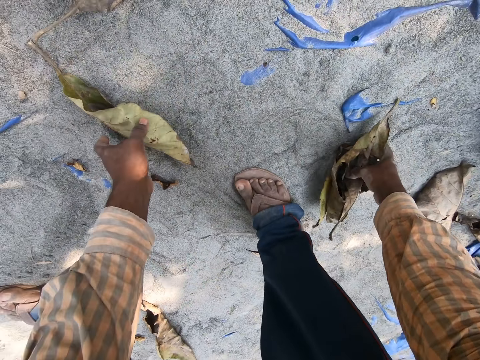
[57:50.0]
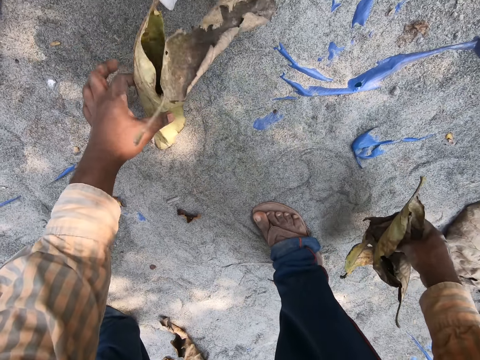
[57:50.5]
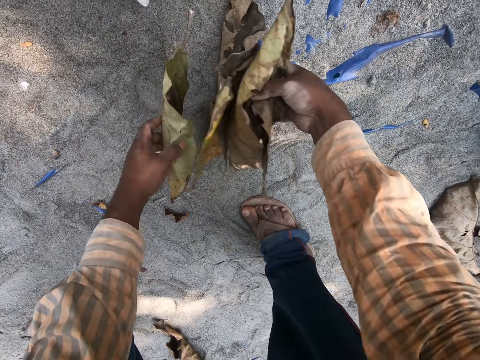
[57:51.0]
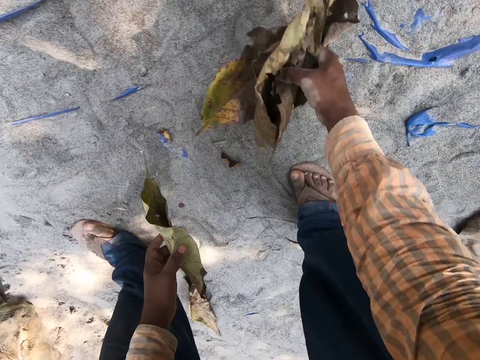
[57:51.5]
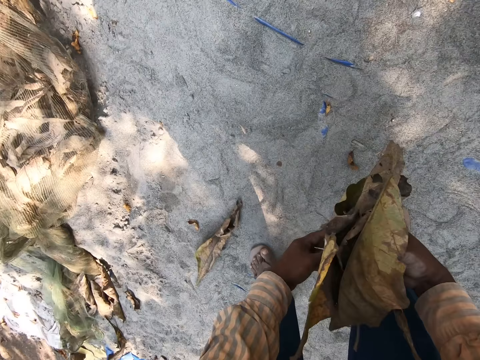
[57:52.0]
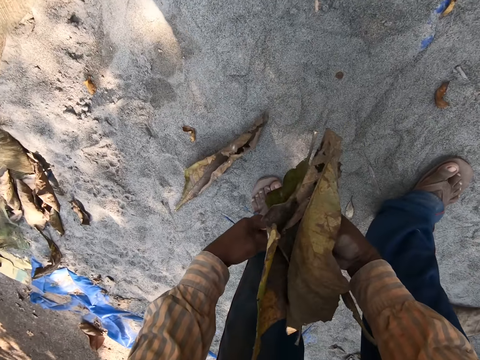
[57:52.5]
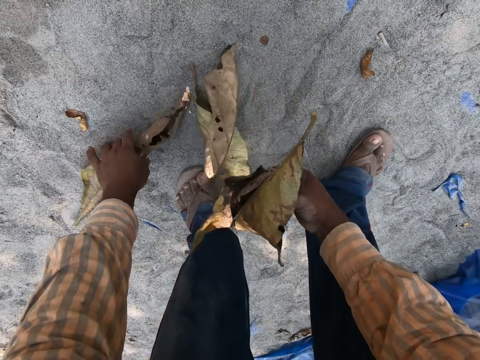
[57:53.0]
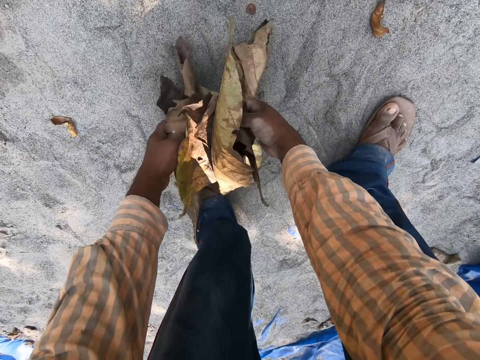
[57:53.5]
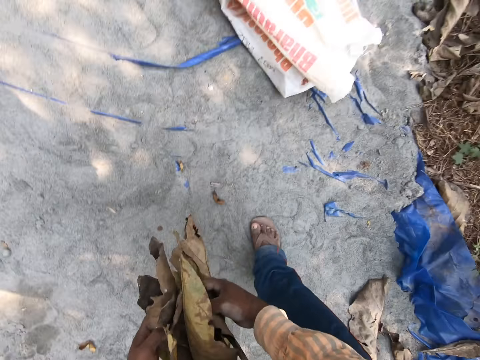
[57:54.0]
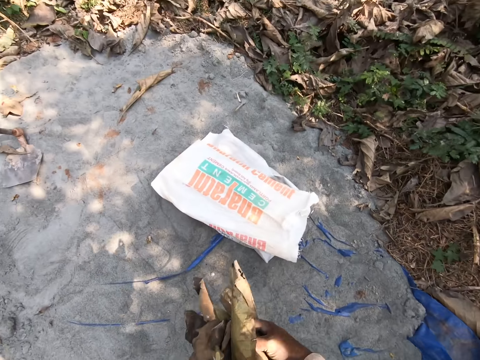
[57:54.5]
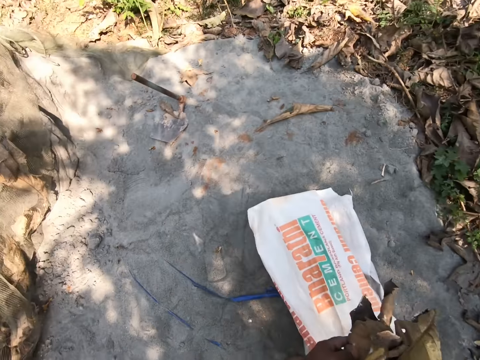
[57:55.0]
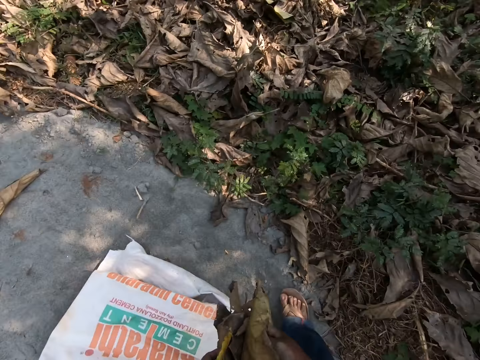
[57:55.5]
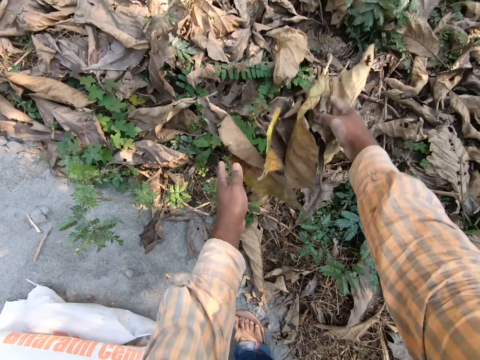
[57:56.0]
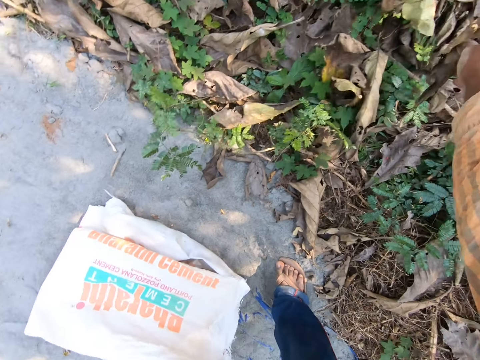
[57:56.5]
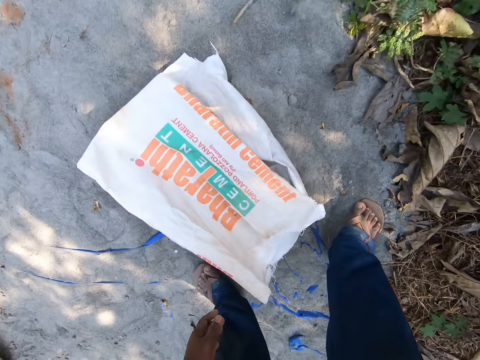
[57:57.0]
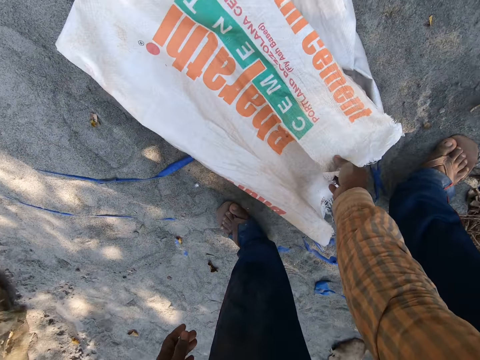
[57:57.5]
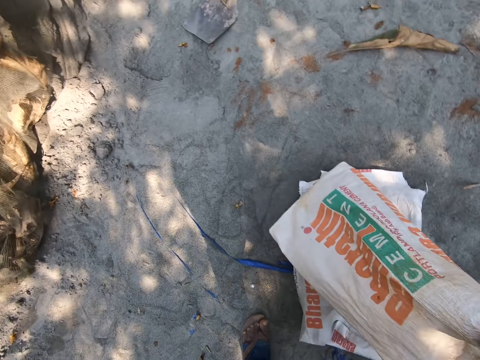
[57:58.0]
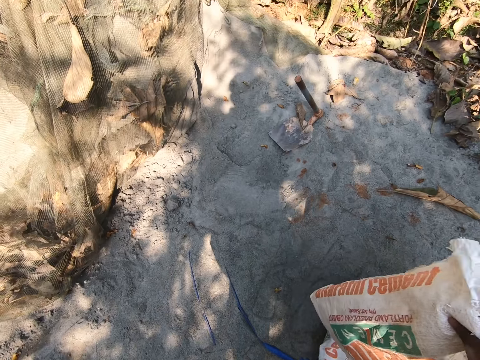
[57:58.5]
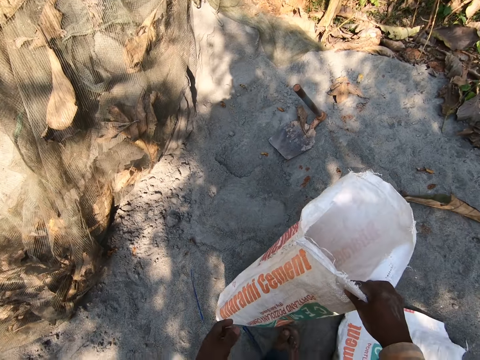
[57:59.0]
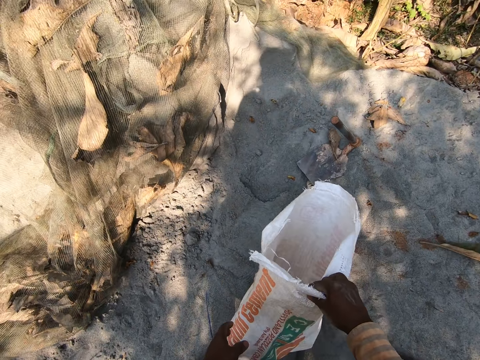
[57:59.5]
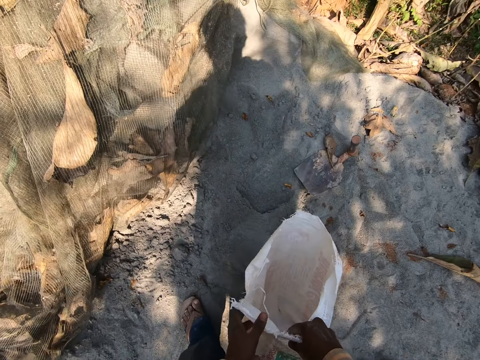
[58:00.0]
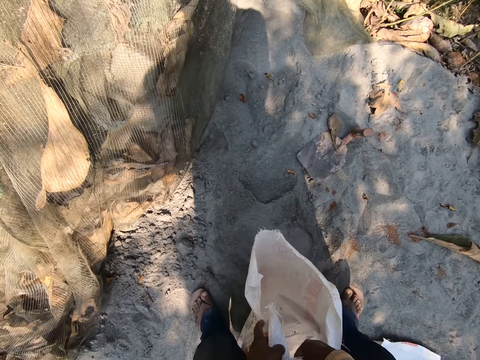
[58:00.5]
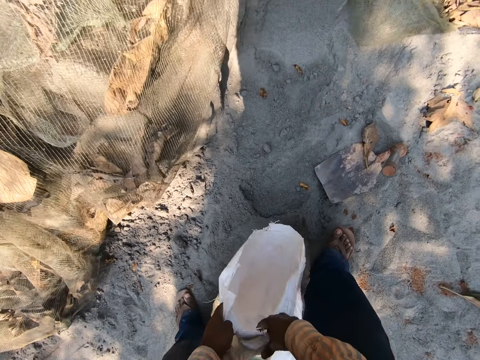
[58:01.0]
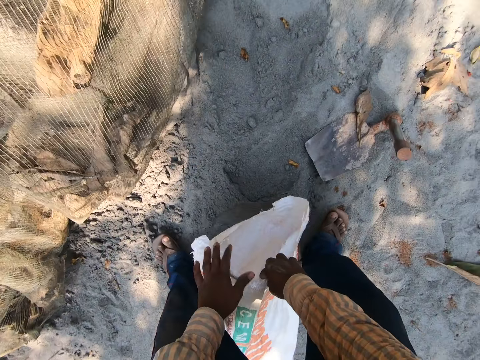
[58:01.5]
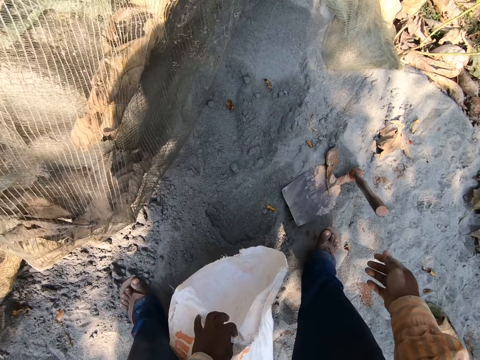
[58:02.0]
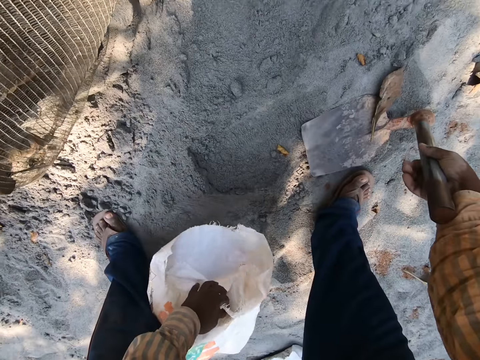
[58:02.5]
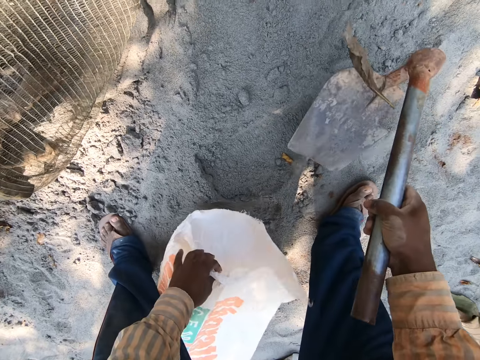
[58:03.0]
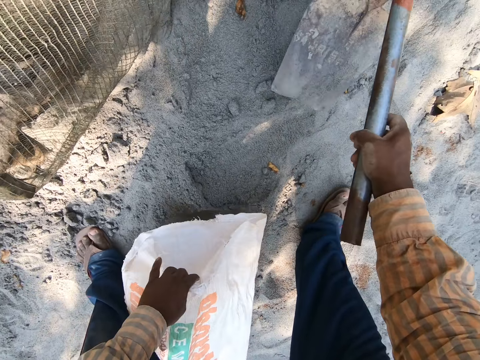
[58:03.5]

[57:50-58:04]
The camera wearer drops the leaves on the floor with both hands. He picks up the bag of cement on the sharp sand with his right hand. He drops the bag of cement on the sharp sand with both hands. He picks up a hoe on the sharp sand with his right hand.

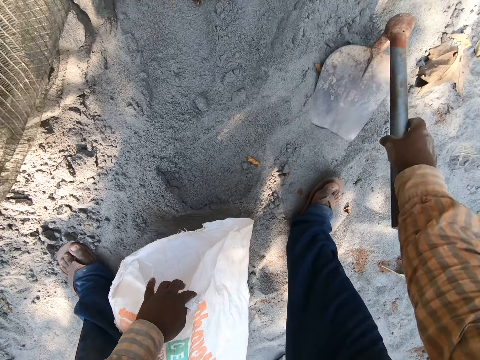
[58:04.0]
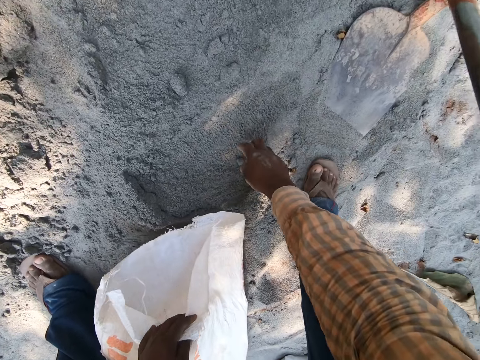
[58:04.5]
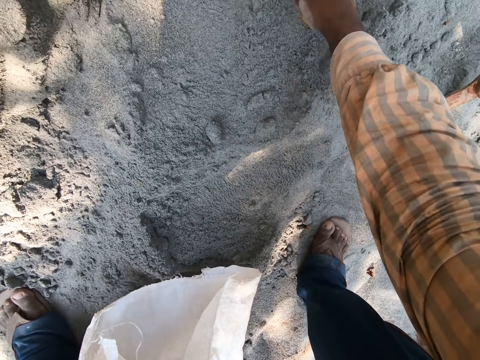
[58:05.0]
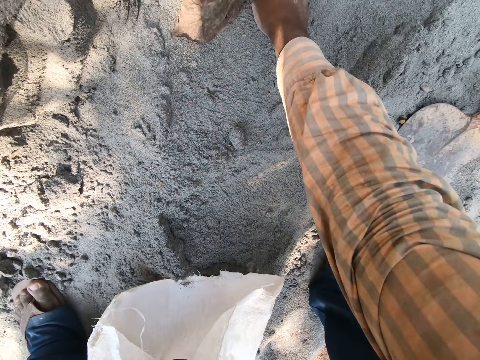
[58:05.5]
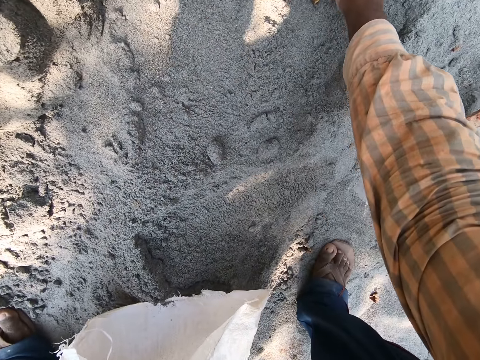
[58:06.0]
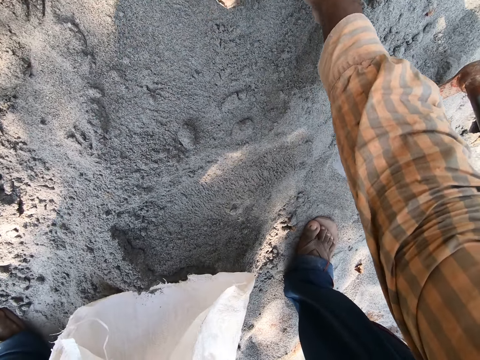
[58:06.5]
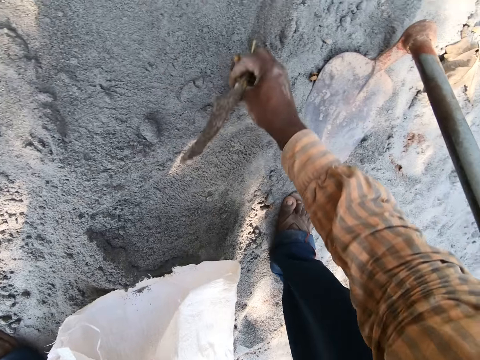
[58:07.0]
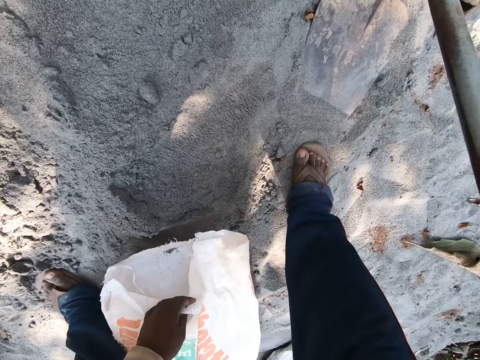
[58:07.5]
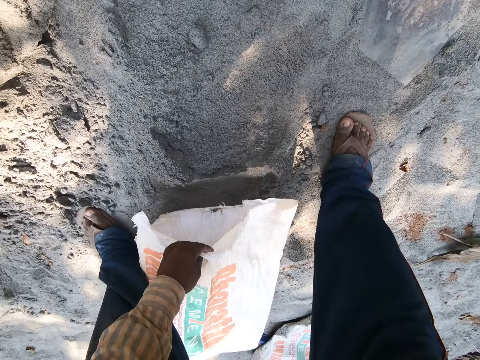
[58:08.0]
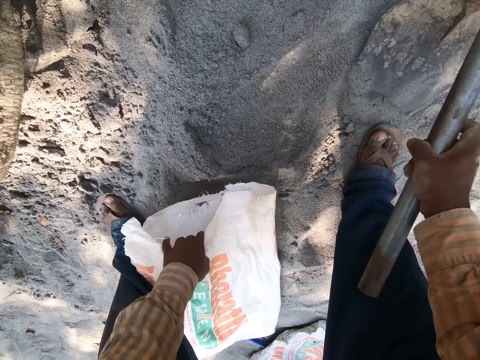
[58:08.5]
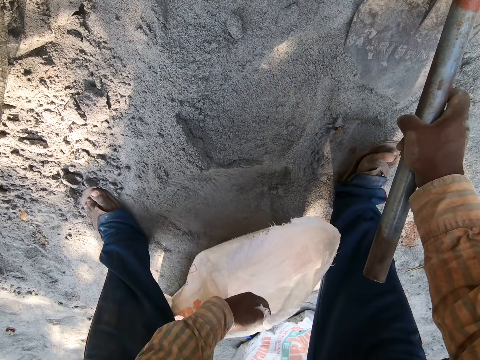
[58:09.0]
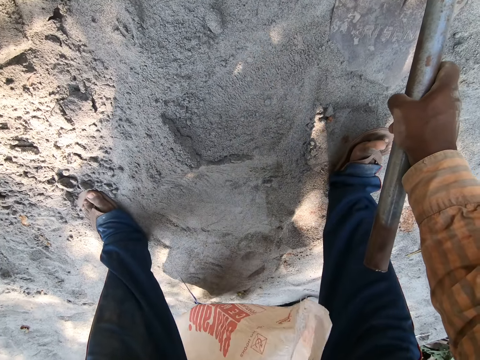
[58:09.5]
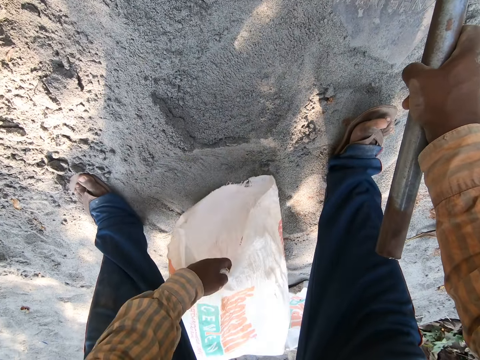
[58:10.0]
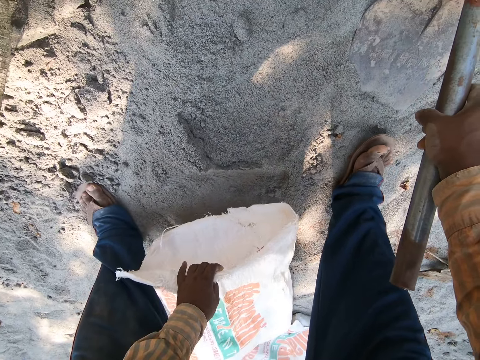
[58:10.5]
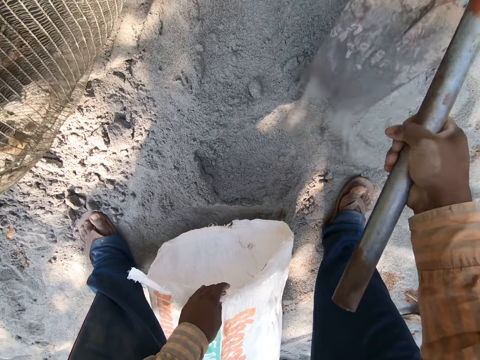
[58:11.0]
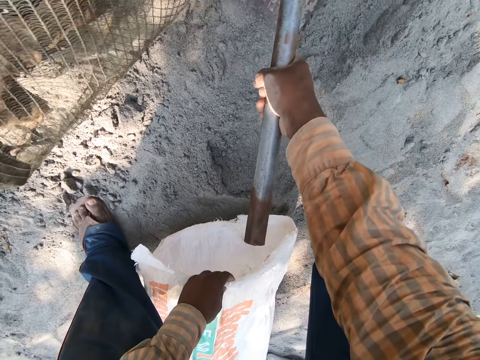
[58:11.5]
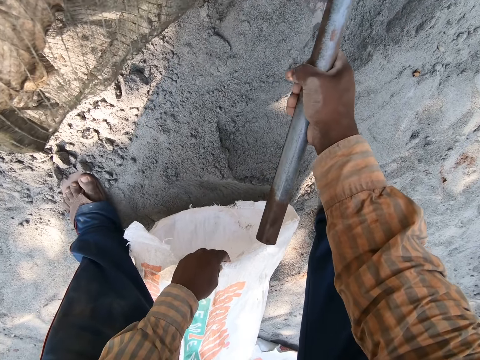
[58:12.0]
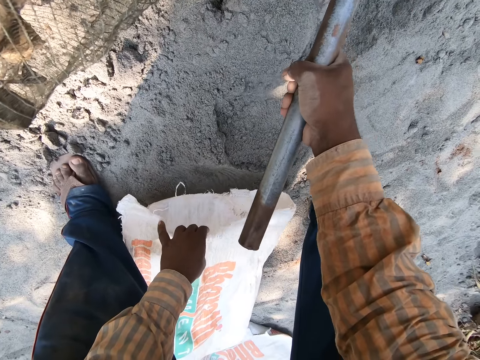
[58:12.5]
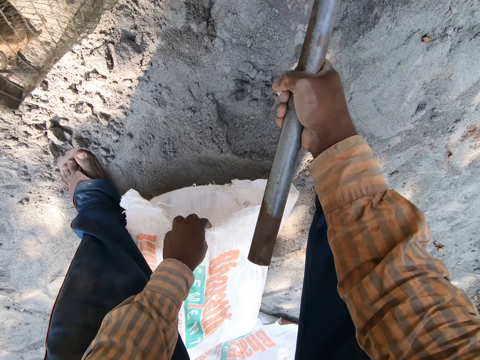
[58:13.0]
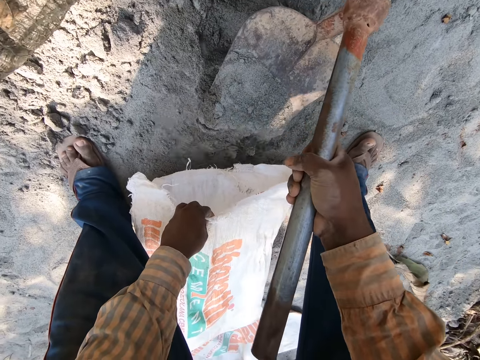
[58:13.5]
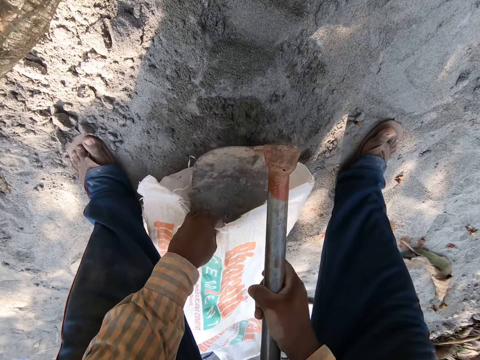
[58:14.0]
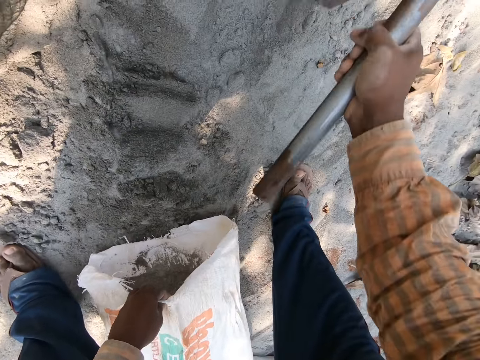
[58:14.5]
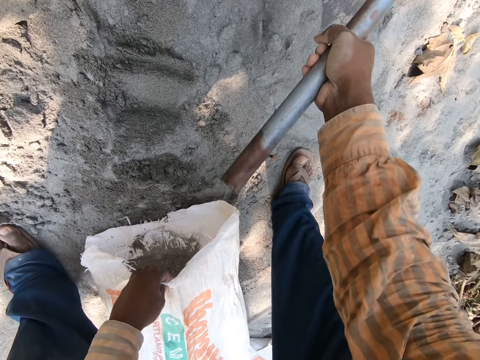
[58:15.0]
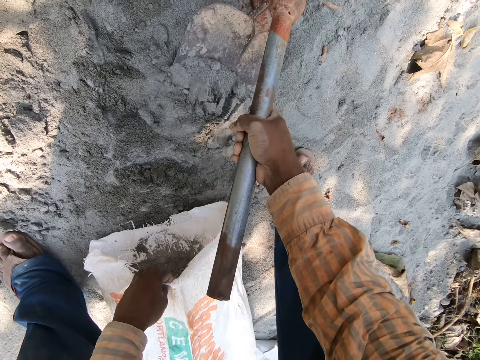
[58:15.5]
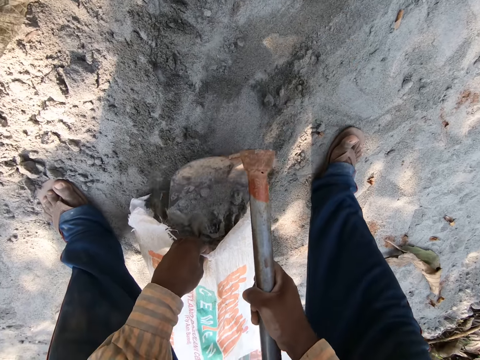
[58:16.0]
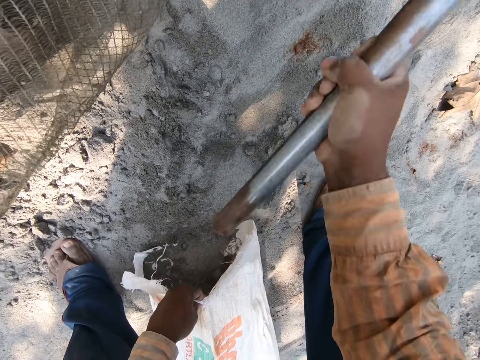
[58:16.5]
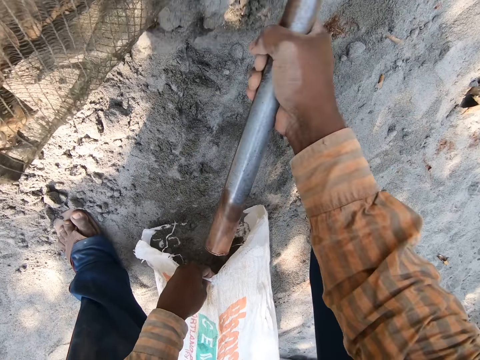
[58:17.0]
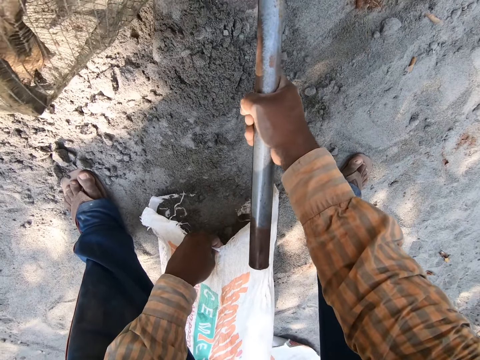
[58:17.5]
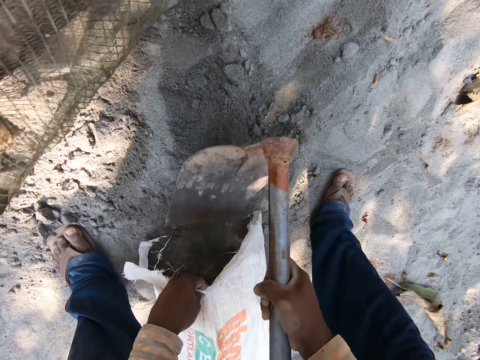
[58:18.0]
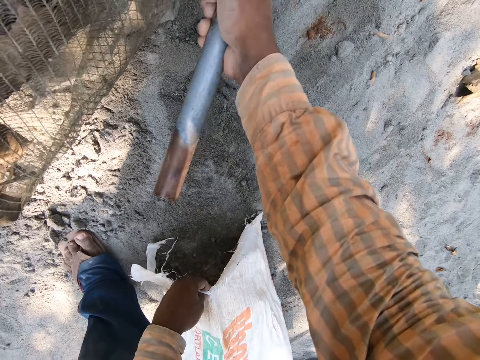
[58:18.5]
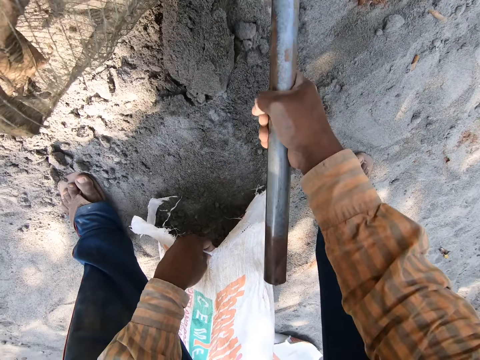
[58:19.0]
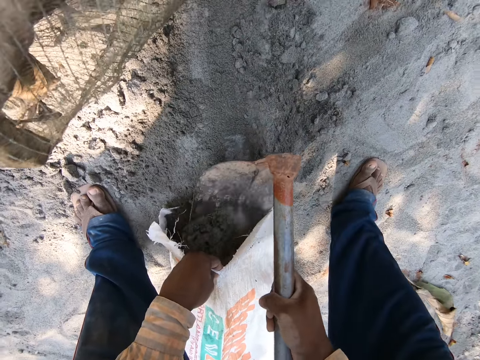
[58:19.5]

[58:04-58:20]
The camera wearer drops the hoe on the sharp sand with his right hand. He picks up a leaf on the sharp sand with his right hand. He throws dirt away. He throws the leaf on the floor with his right hand. He picks up the hoe on the sharp sand with his right hand. He opens the bag of cement on the sharp sand with his right hand. He packs the sharp sand with the hoe in his right hand. He puts the sharp sand in the bag of cement with the hoe in his right hand.
